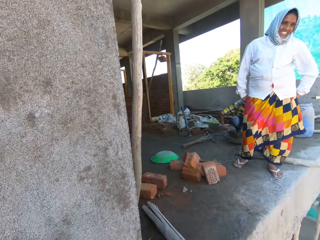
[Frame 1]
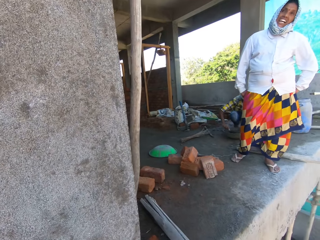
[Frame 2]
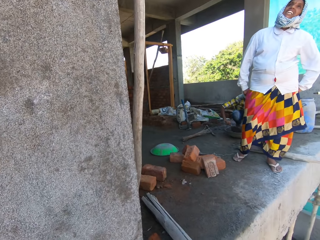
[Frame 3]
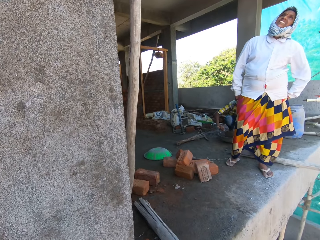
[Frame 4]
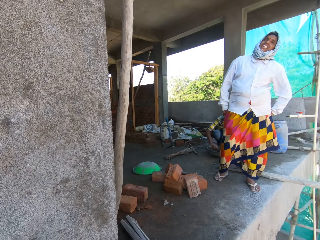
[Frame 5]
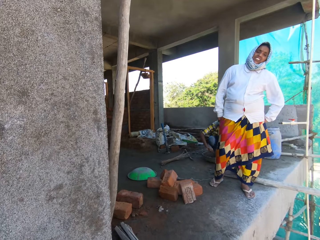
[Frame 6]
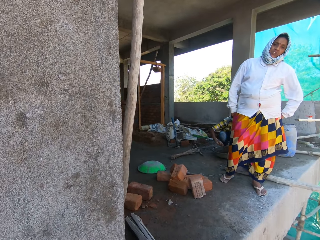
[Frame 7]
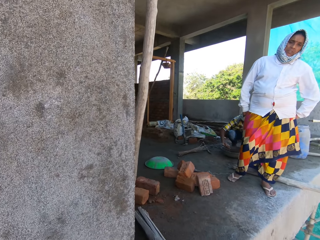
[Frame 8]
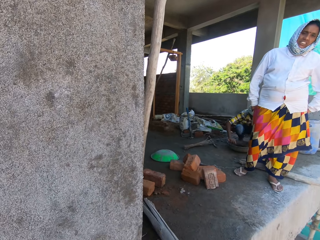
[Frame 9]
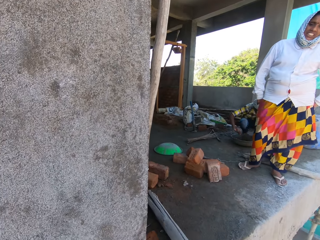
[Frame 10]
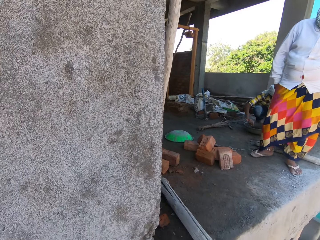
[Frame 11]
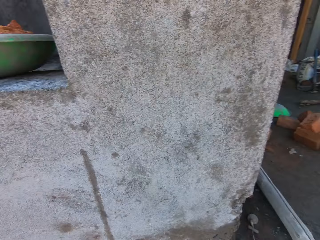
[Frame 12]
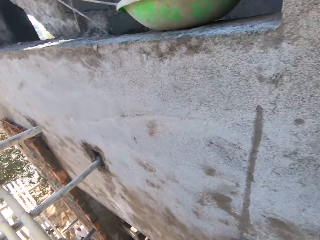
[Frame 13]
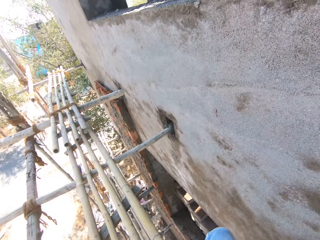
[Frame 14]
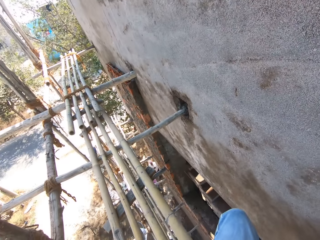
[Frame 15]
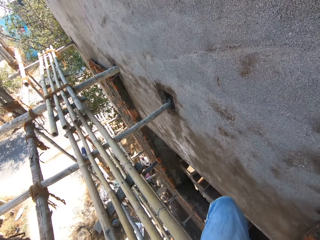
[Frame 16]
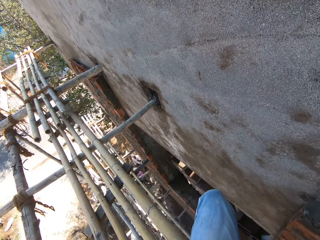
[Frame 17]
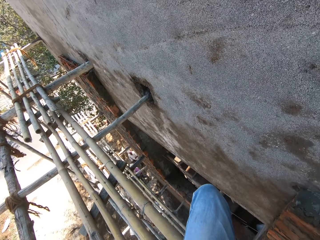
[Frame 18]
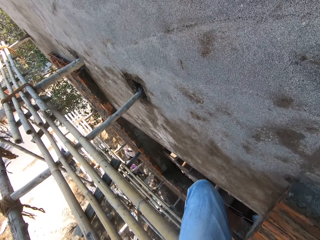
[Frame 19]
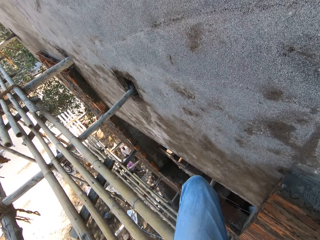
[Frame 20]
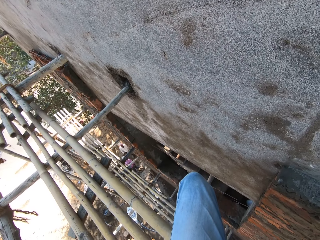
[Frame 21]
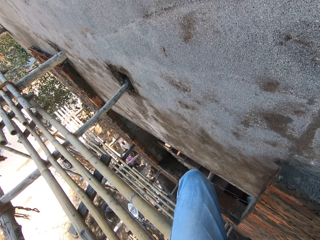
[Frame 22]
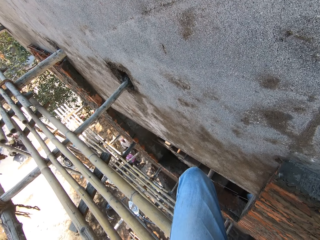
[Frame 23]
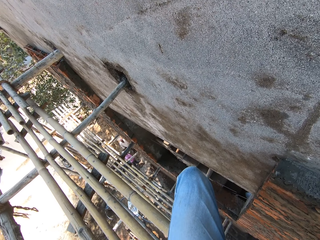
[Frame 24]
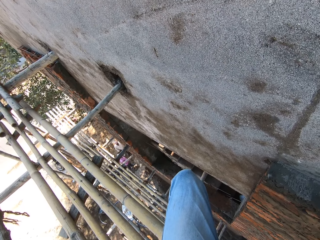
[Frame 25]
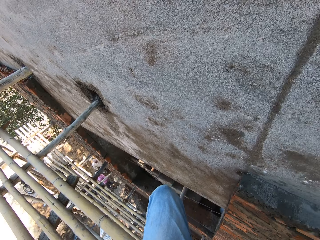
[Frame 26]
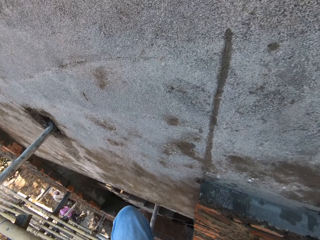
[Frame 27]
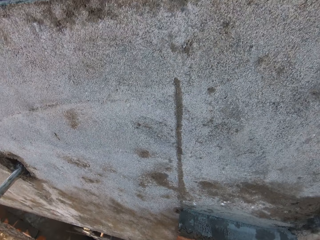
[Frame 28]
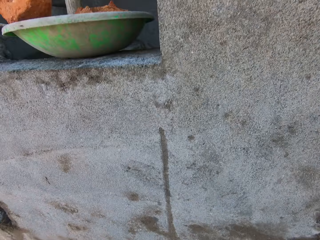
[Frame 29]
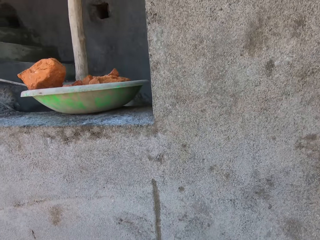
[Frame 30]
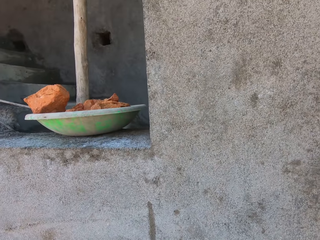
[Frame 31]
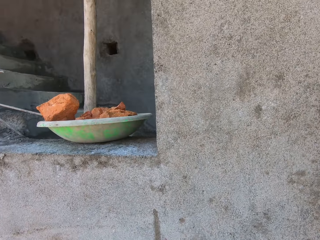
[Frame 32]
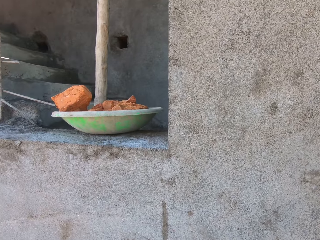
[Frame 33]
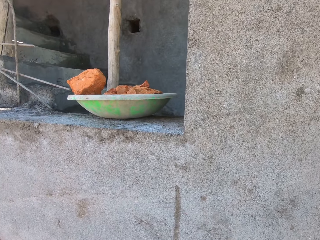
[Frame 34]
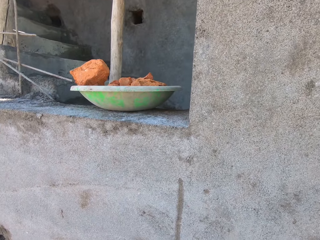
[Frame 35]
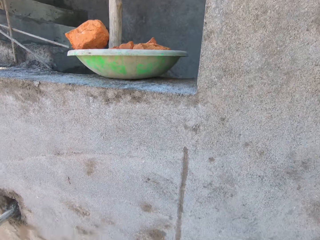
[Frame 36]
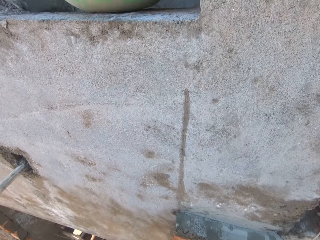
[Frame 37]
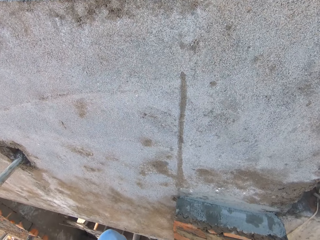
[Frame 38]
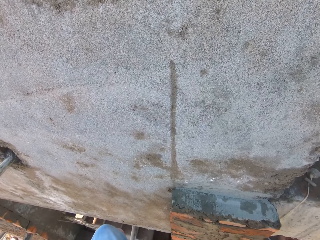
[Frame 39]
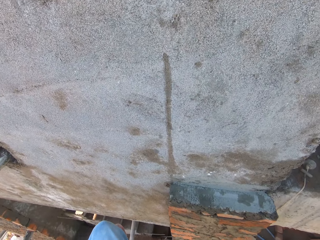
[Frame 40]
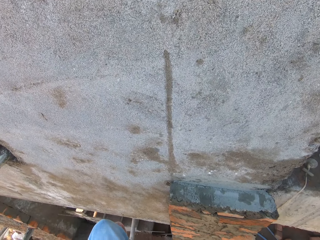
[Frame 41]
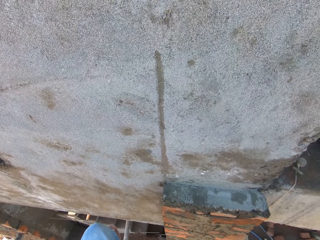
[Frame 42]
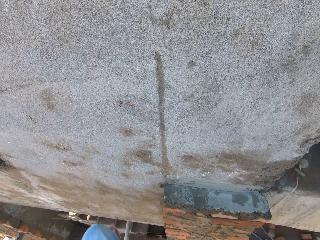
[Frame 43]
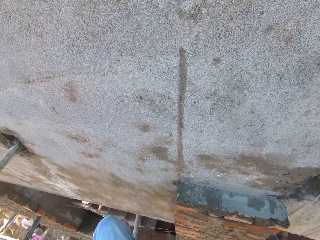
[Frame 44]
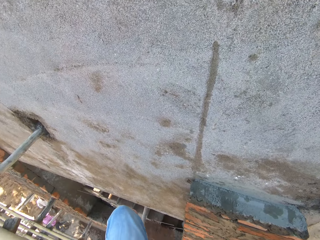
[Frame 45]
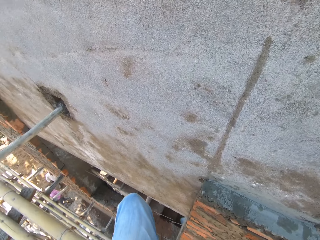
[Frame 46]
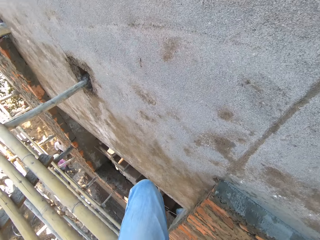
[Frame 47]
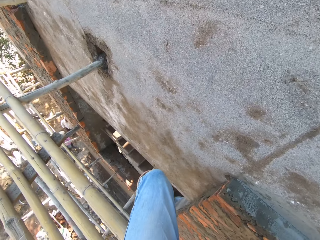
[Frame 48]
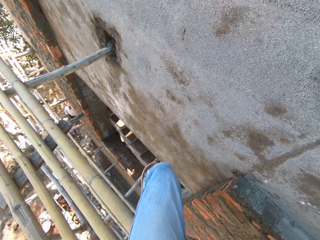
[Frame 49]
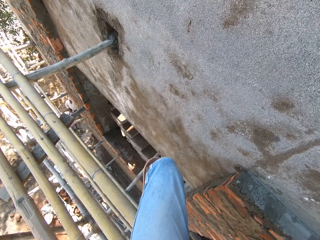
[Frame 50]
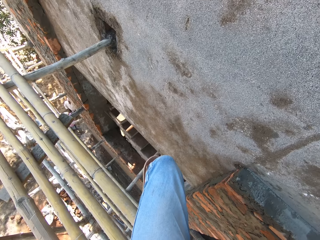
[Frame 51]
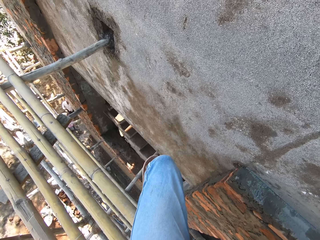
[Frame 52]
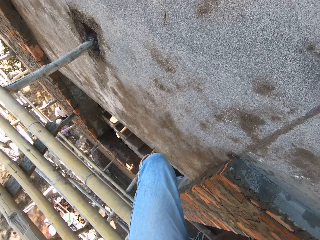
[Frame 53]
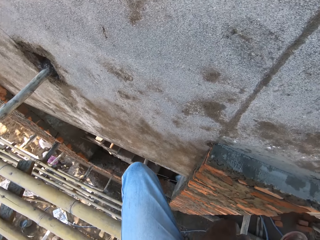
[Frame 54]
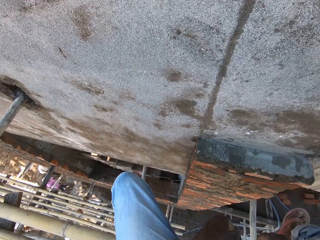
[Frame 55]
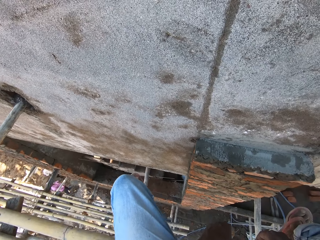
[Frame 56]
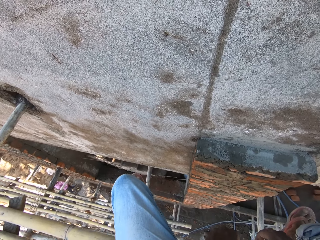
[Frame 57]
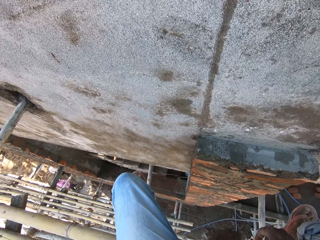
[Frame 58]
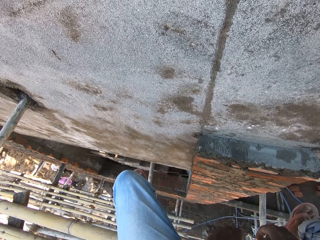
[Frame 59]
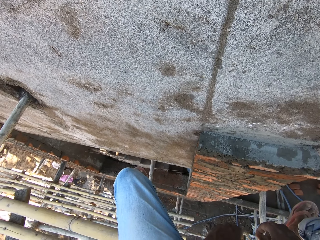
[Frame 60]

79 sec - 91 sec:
A man mixes mortar in a pan on the floor with the trowel in his right hand. A woman laughs.

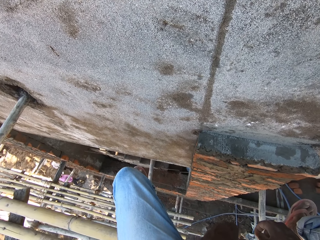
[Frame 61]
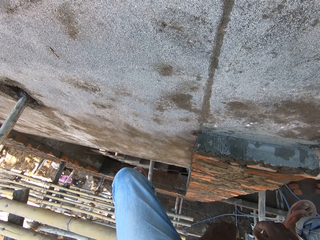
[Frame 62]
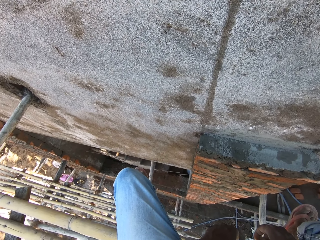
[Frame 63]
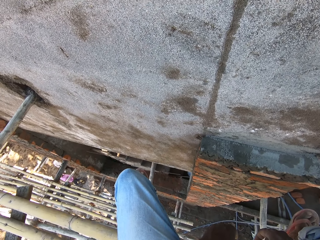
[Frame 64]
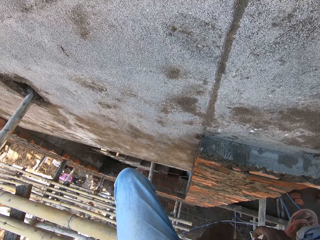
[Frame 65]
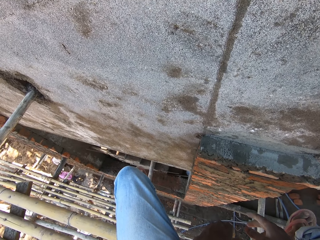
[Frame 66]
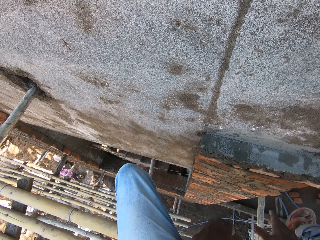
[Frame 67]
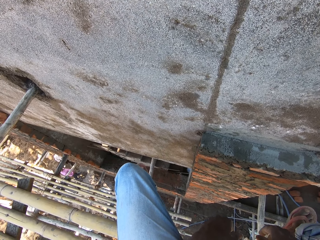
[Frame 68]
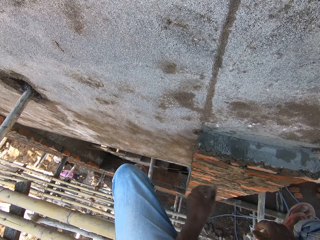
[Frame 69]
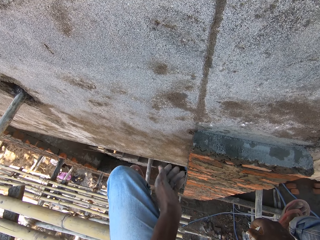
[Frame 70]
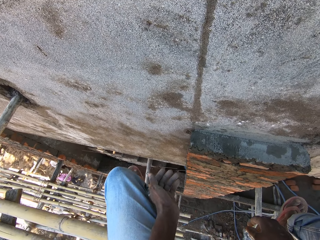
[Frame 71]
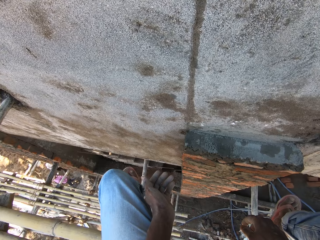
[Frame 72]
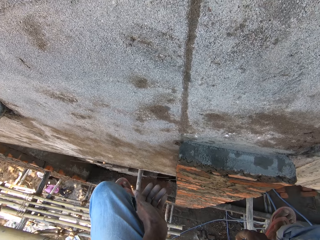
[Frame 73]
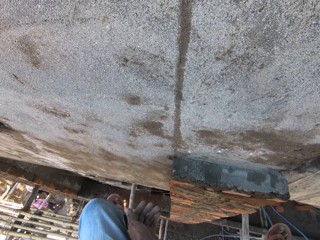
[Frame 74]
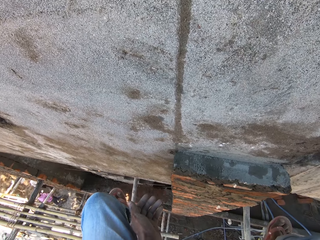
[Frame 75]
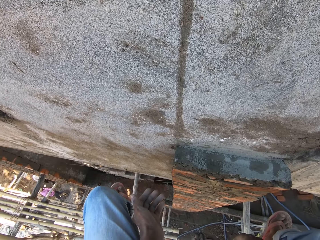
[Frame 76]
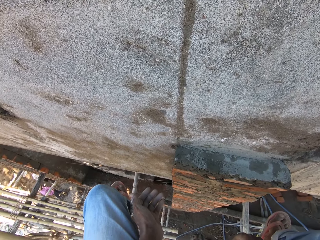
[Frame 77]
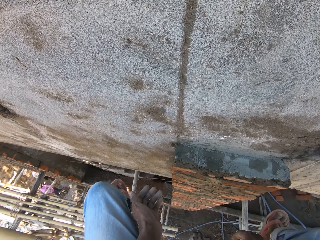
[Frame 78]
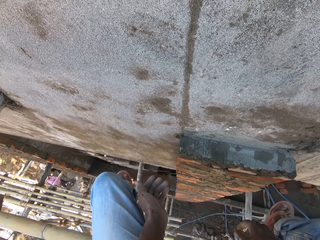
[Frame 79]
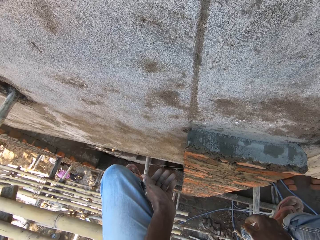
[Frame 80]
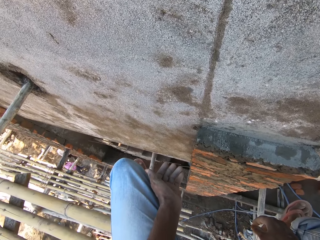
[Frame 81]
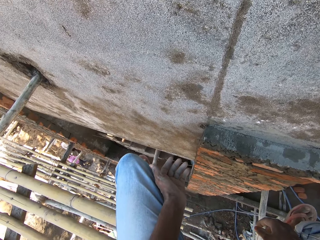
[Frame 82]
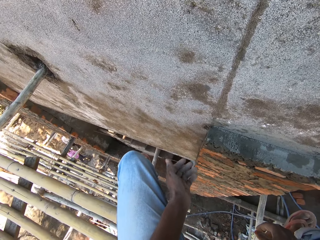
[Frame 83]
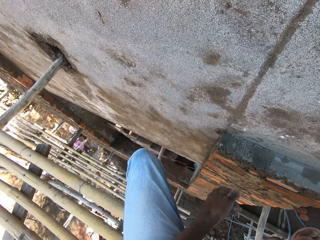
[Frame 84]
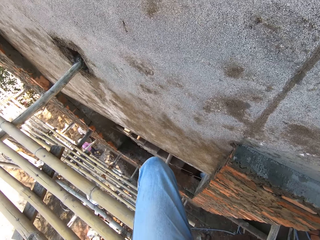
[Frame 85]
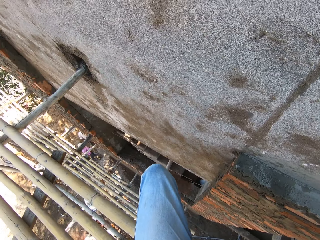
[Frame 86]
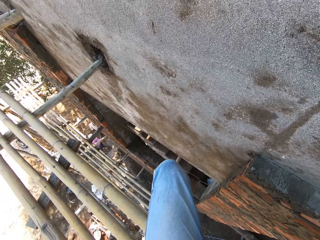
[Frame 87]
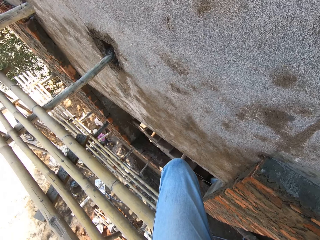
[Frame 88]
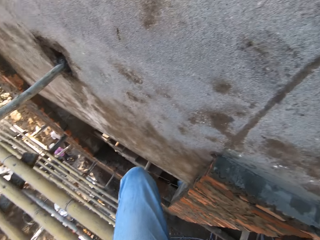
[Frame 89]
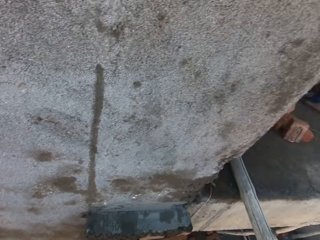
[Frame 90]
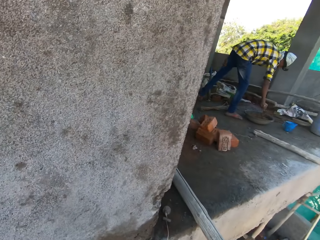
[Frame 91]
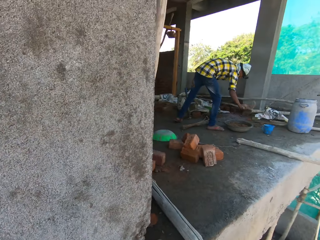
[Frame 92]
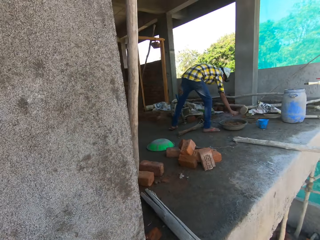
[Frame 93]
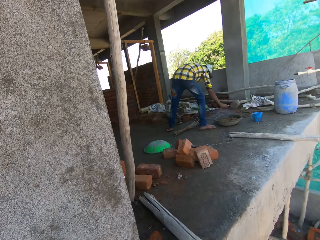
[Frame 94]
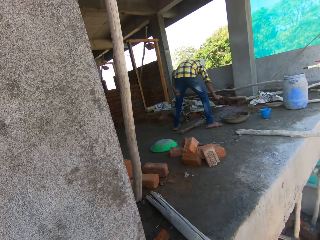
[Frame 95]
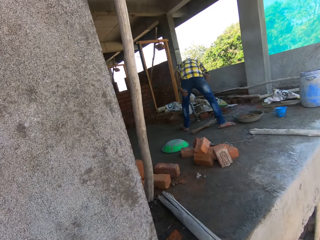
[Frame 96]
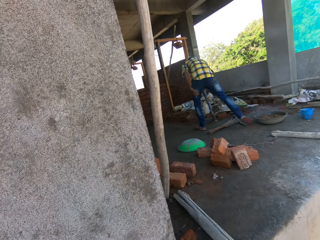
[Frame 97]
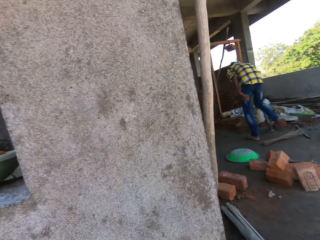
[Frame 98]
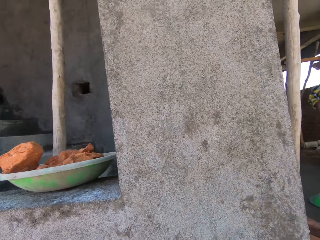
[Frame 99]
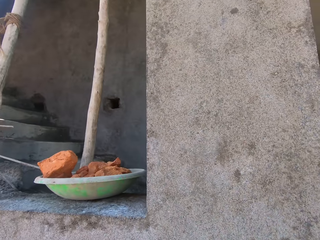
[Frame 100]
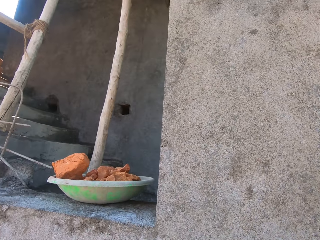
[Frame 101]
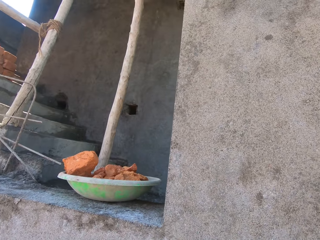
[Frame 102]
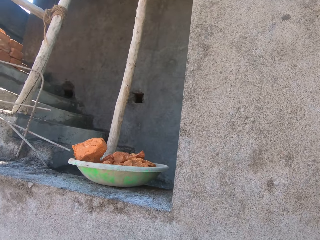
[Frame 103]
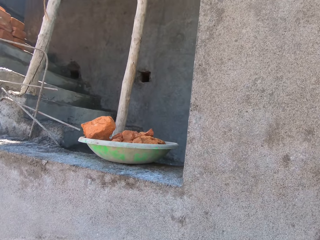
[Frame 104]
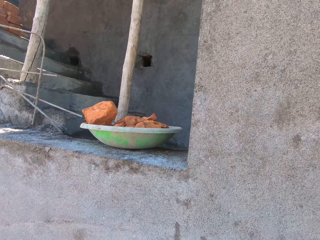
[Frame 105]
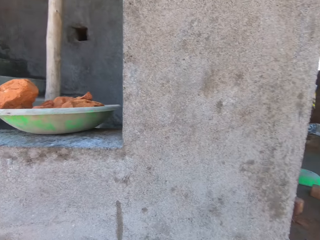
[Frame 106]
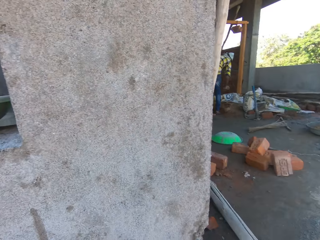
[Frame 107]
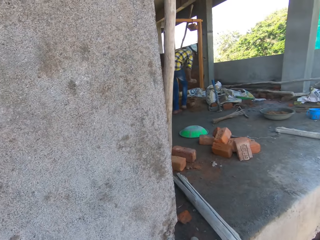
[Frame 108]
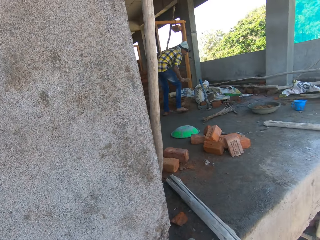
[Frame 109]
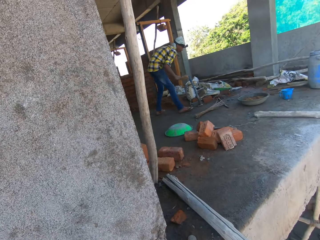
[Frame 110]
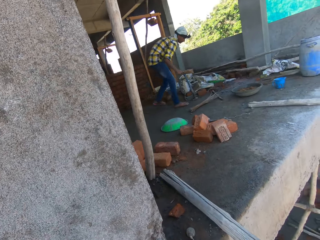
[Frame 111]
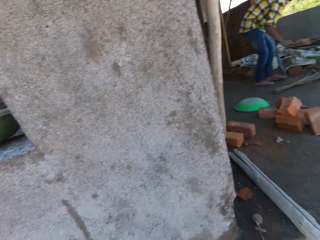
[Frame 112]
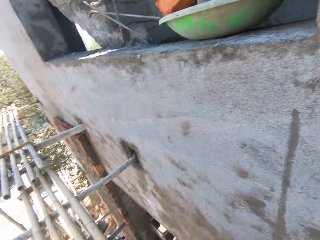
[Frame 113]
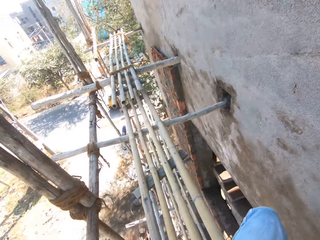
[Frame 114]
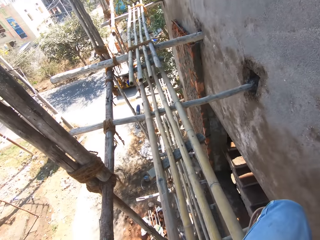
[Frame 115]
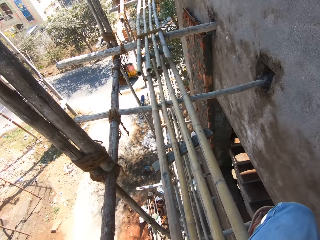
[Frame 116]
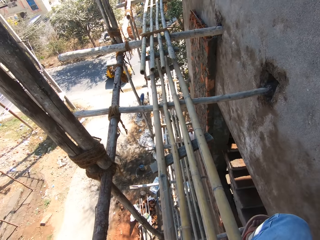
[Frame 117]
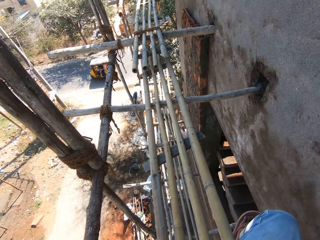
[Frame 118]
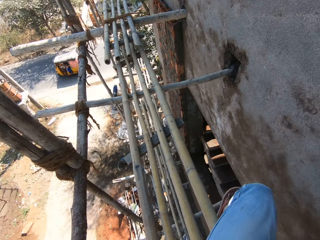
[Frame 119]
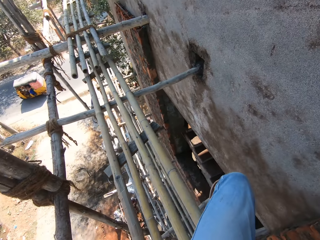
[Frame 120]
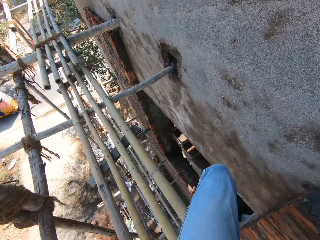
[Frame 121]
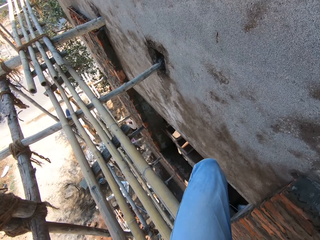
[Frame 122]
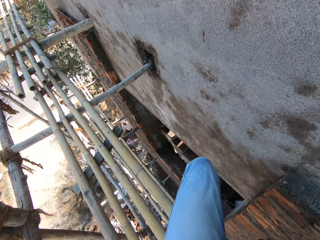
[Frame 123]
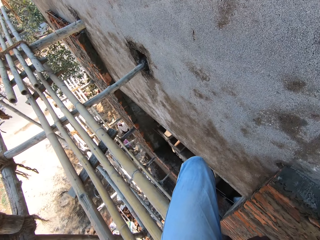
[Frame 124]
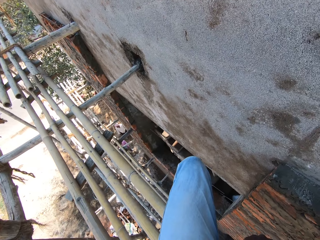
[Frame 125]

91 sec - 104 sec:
The camera wearer converses with the man. The man carries cement with a trowel in his right hand.
